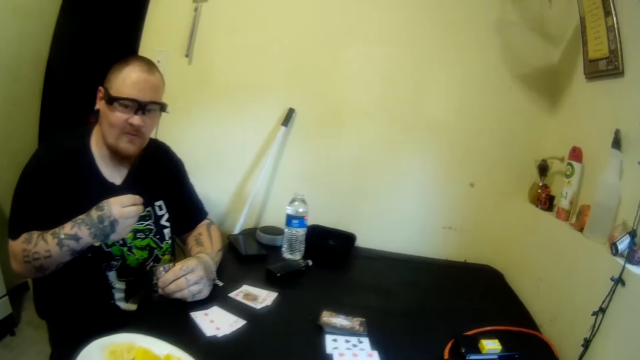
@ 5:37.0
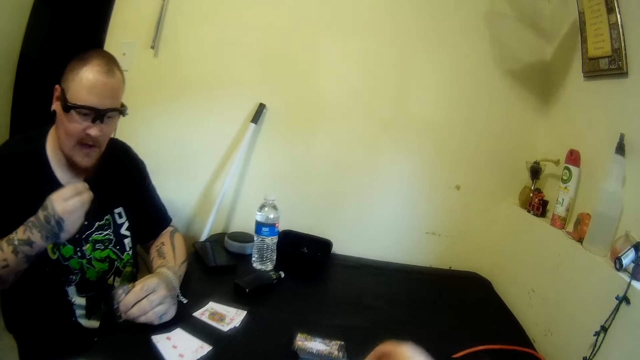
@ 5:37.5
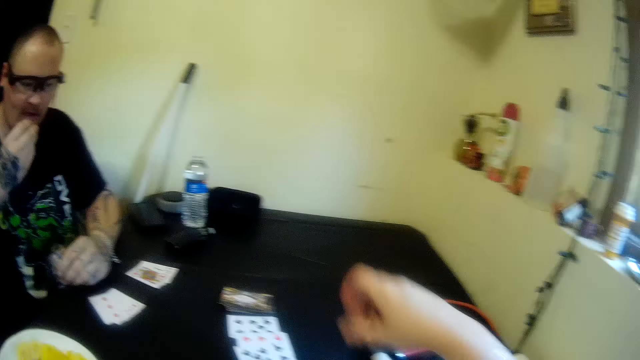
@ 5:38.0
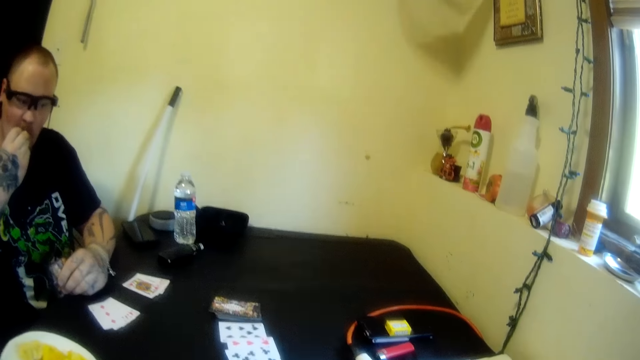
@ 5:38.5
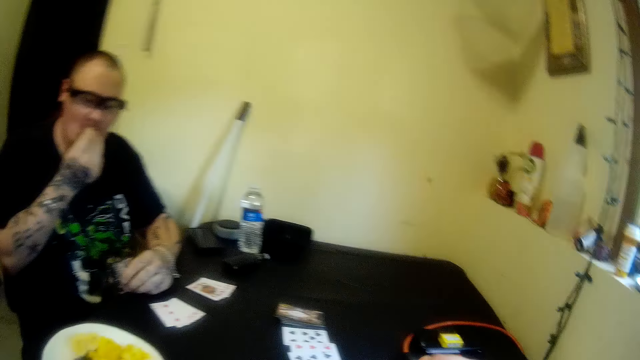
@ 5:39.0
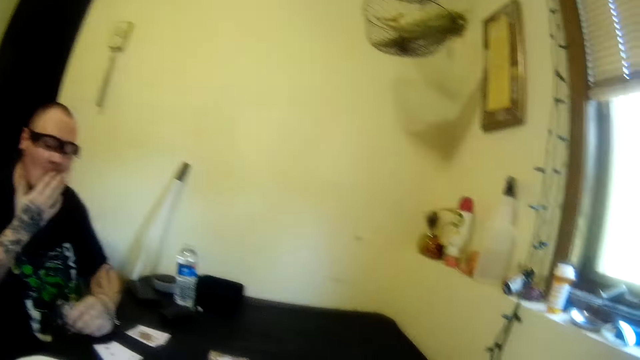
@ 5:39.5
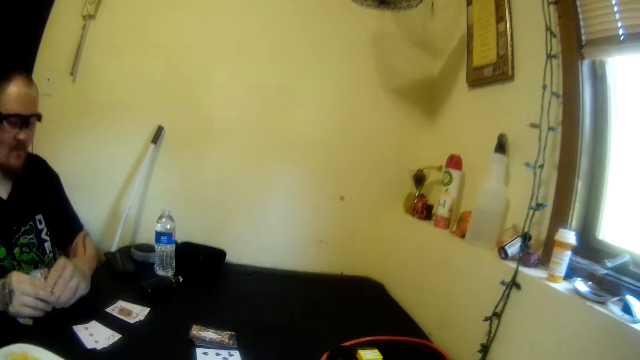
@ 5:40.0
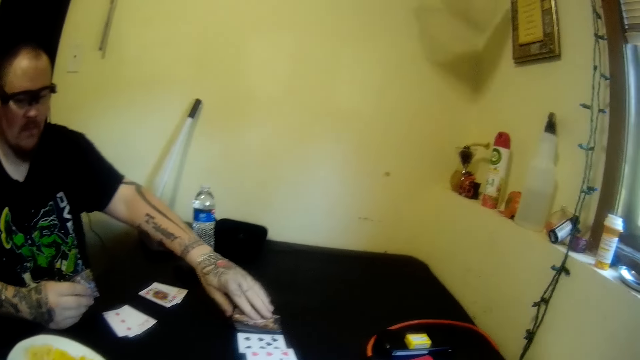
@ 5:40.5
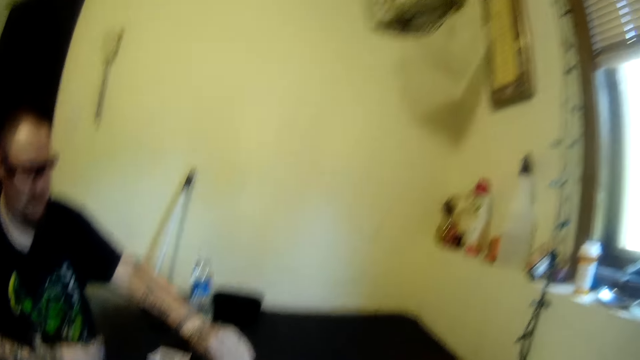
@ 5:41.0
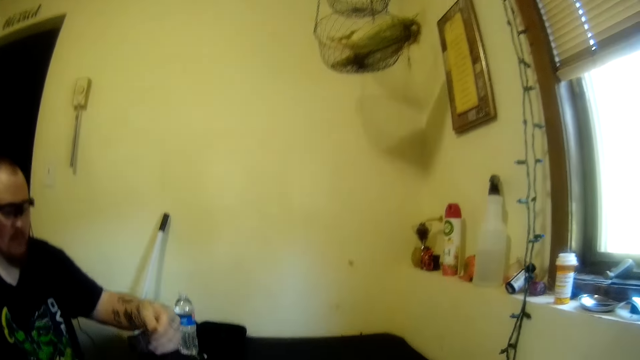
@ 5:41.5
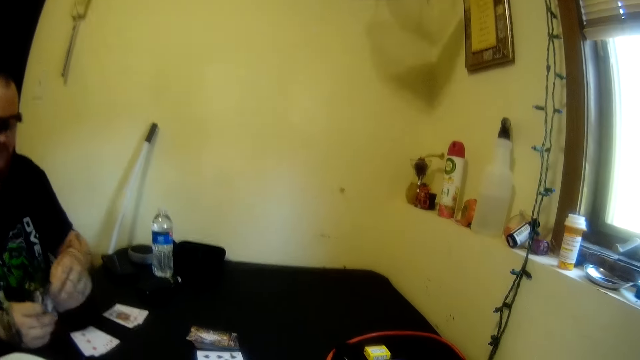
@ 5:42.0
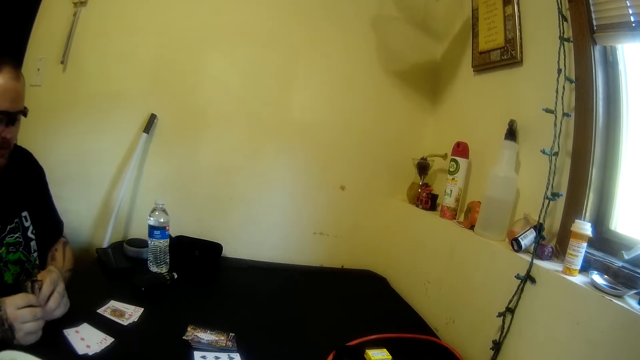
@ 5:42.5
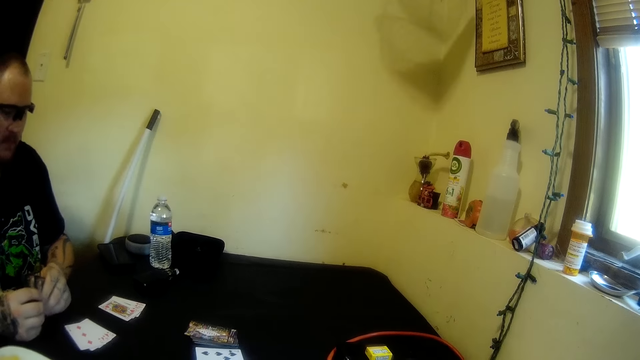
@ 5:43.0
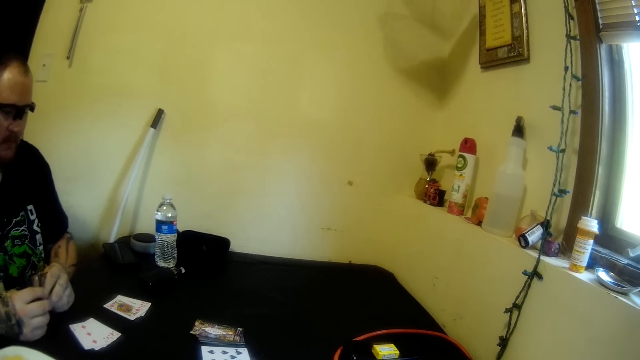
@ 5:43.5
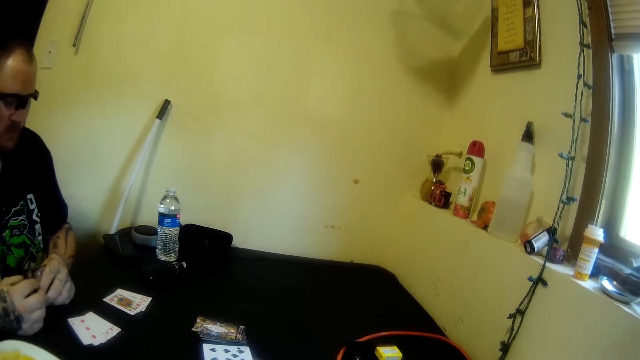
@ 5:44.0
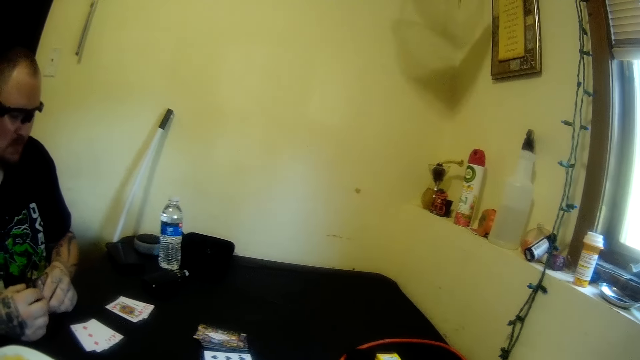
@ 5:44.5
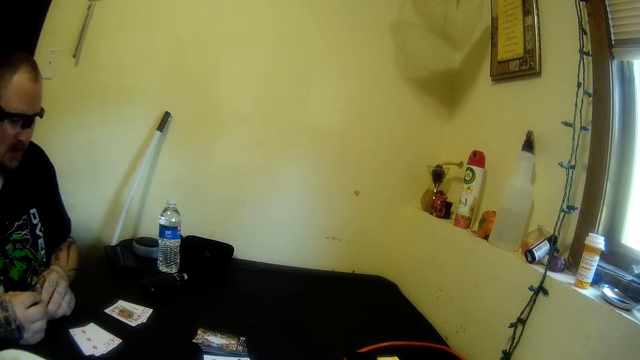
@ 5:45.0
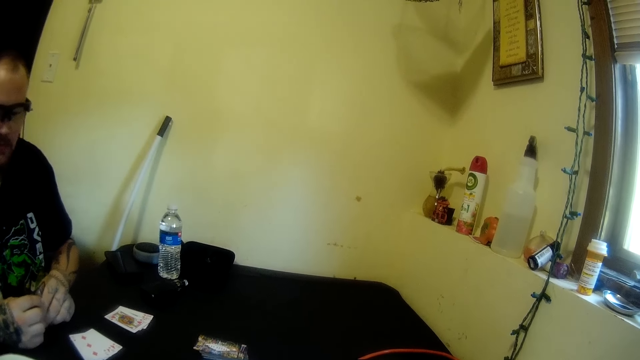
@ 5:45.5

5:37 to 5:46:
The camera wearer drops a card on the table with her right hand. A man puts something in the mouth. The man passes the cards in his left hand to his right hand and picks a card from the table with his left hand. He stares at the card. He stares at the cards on the table.

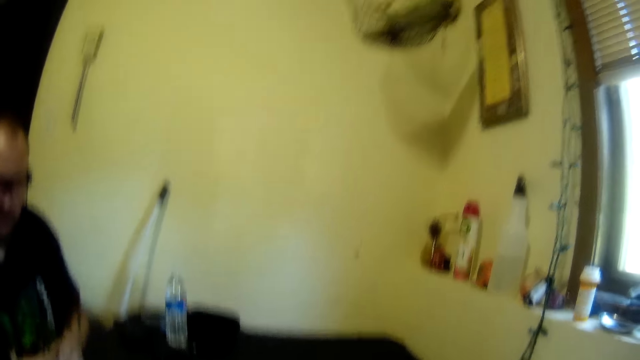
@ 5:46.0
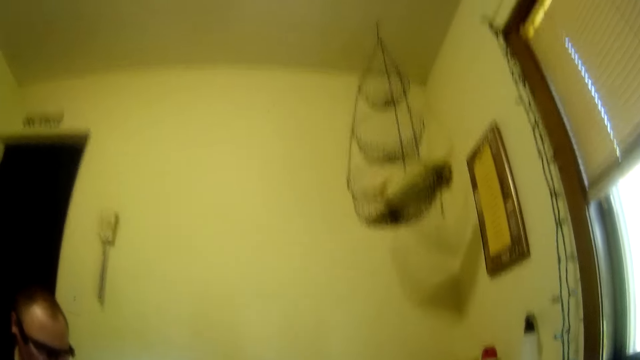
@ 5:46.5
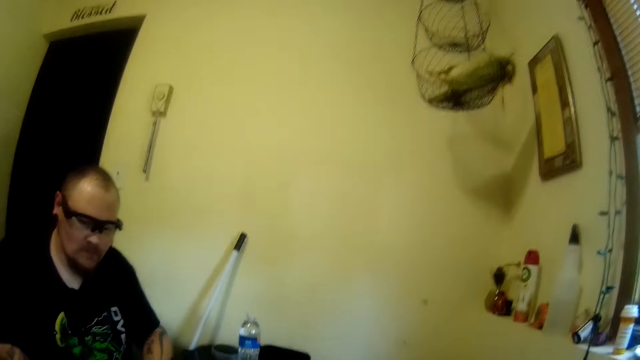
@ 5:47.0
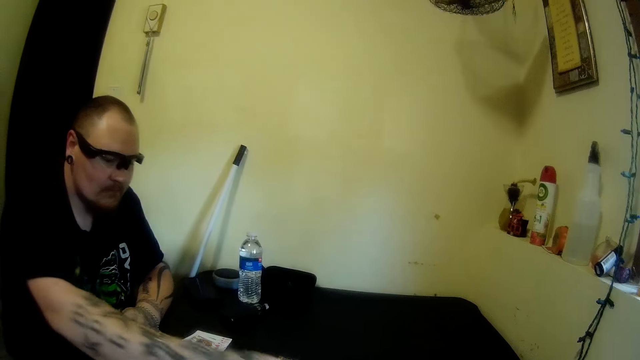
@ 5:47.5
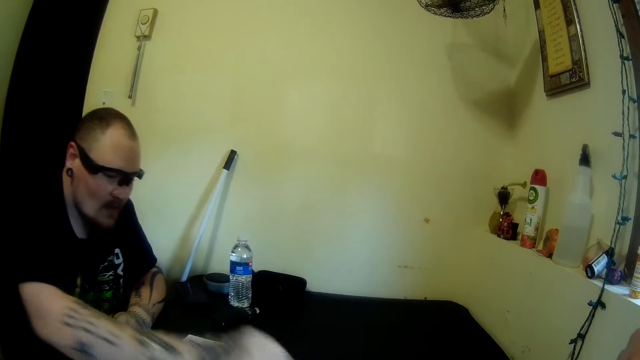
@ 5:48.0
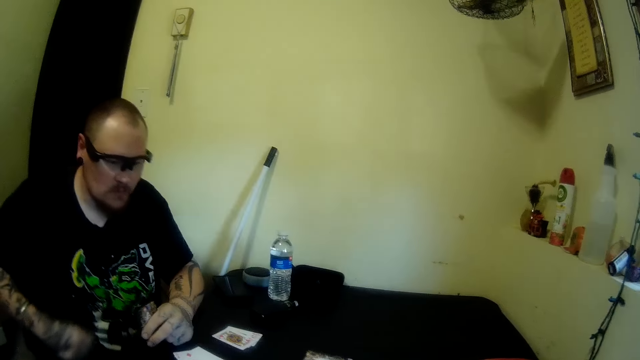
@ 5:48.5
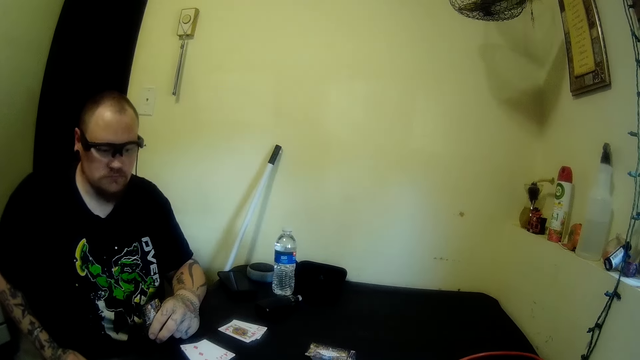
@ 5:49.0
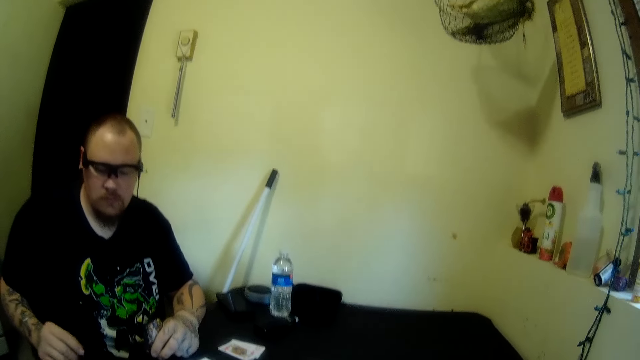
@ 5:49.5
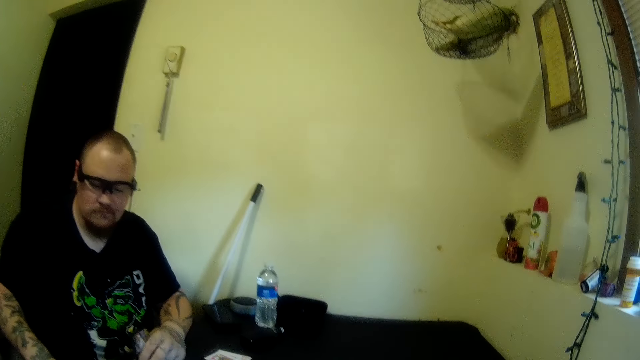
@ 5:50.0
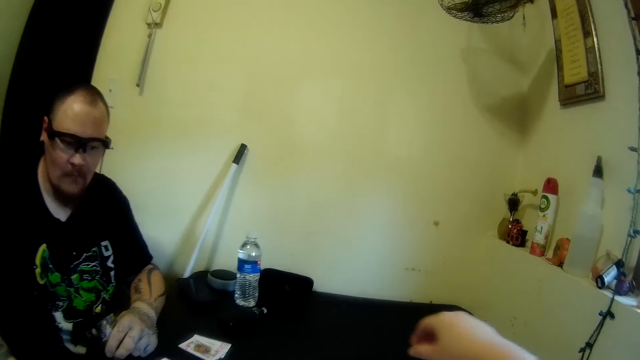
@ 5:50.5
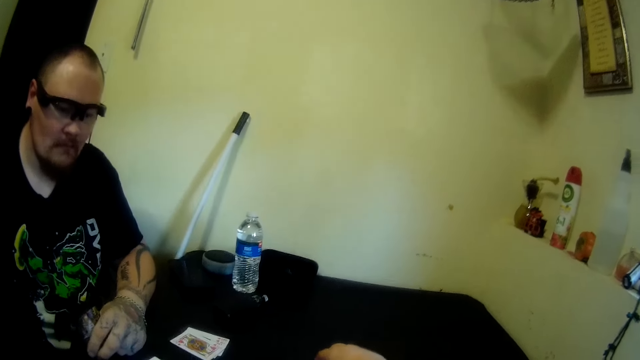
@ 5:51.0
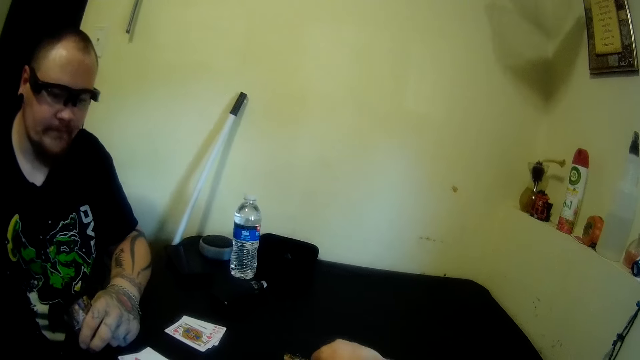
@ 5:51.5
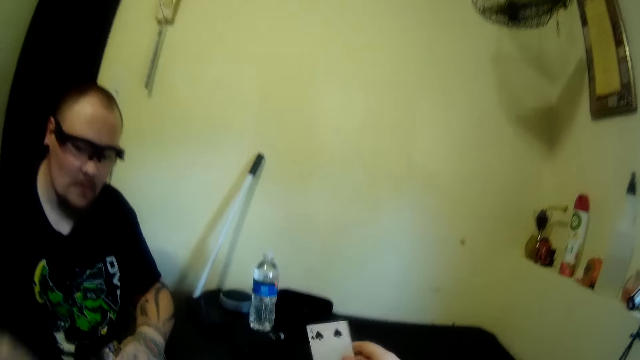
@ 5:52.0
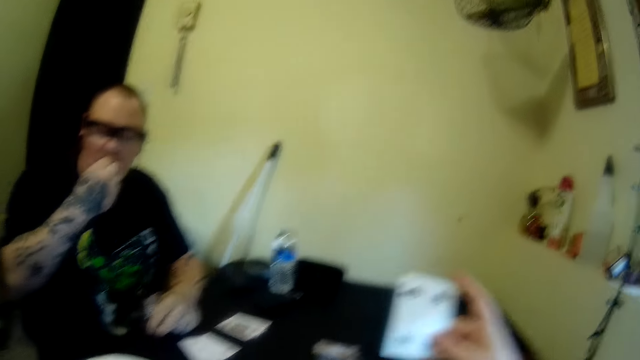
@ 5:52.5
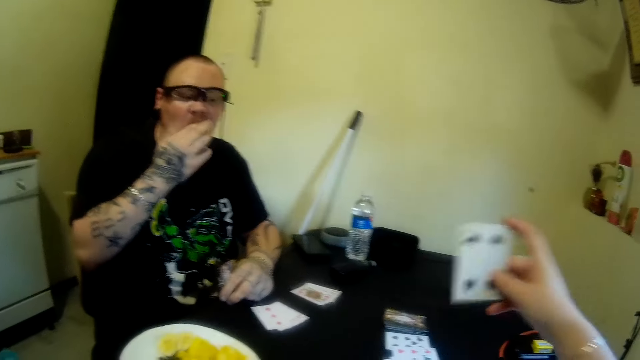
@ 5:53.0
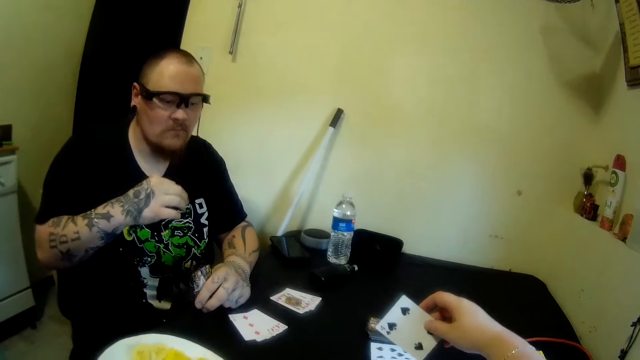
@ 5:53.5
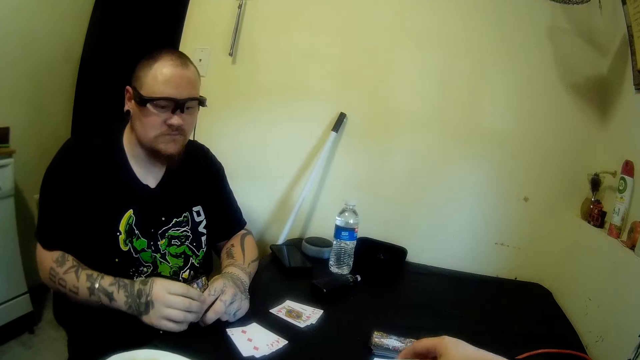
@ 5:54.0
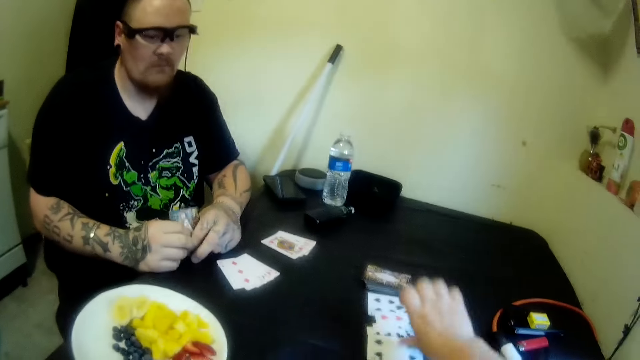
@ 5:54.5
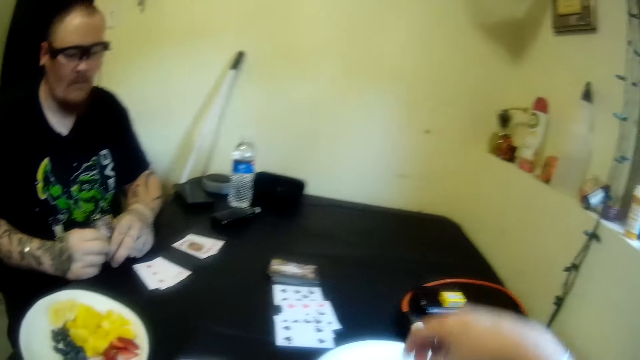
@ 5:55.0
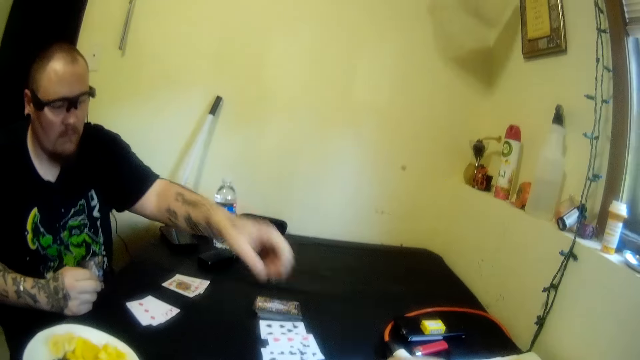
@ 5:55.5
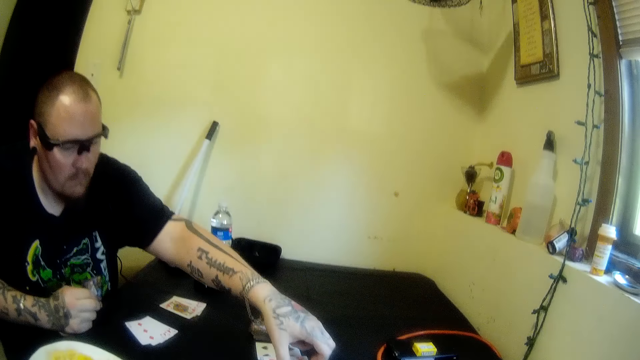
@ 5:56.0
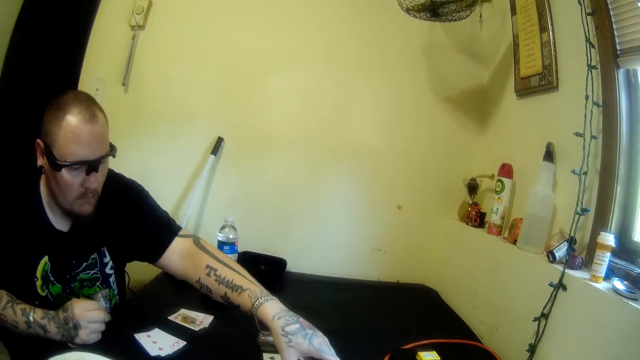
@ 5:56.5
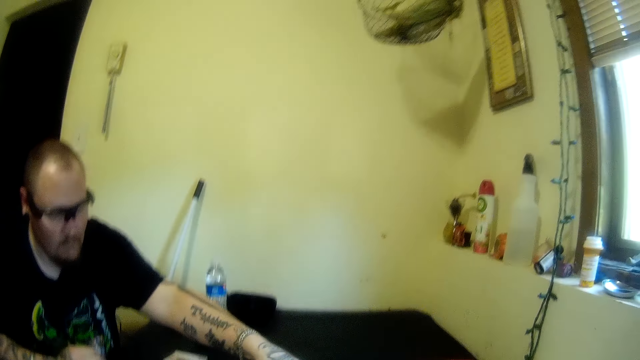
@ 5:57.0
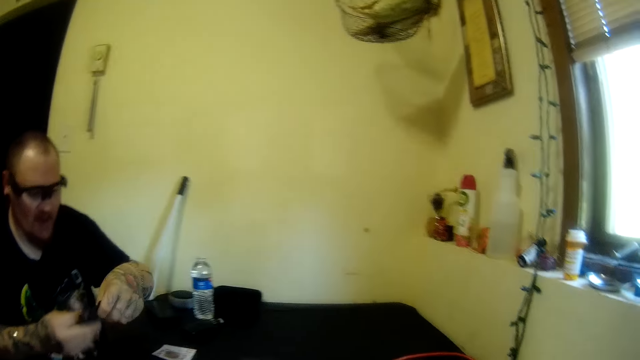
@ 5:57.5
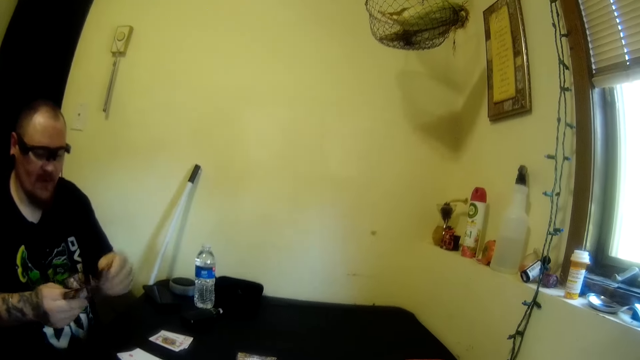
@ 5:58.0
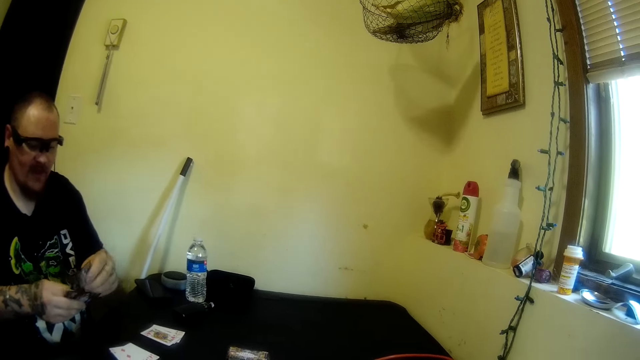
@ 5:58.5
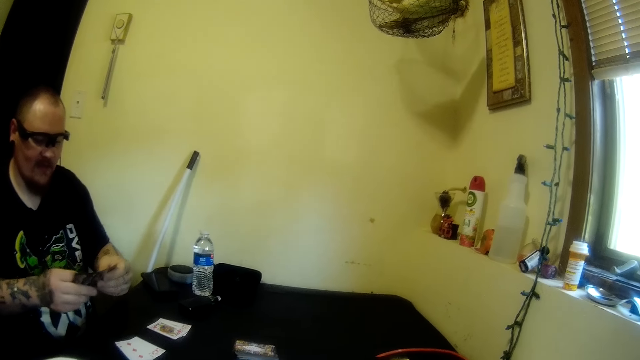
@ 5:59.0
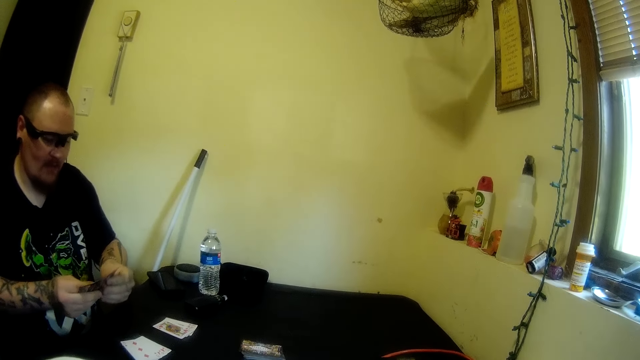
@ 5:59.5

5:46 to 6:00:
The camera wearer looks at the ceiling. She moves her hand. A man drops a card on the table with his right hand. The man picks a black berry from the plate on the table with his right hand. The camera wearer picks a card from the table with her right hand. The man puts the black berry in his mouth with his right hand. The camera wearer stares at the playing card. She drops a card on the table with her right hand. The man picks a card from the table with his left hand. He exchanges the playing cards on the hands.
